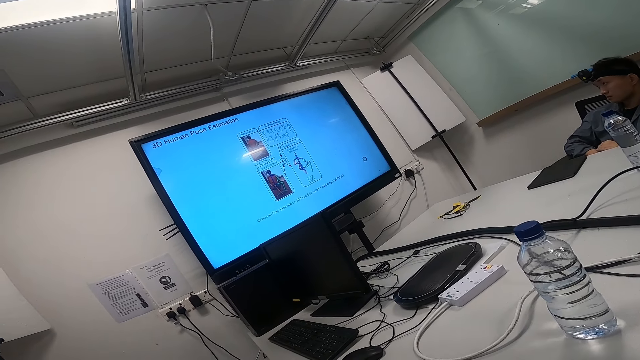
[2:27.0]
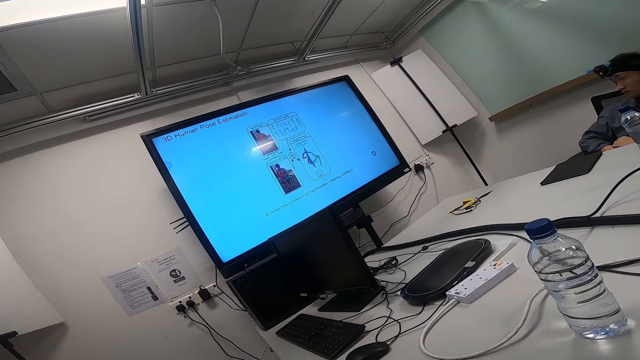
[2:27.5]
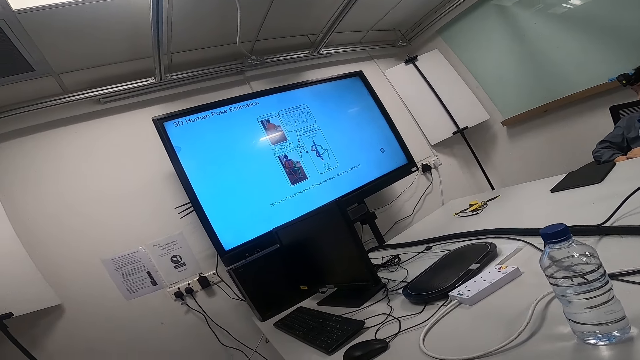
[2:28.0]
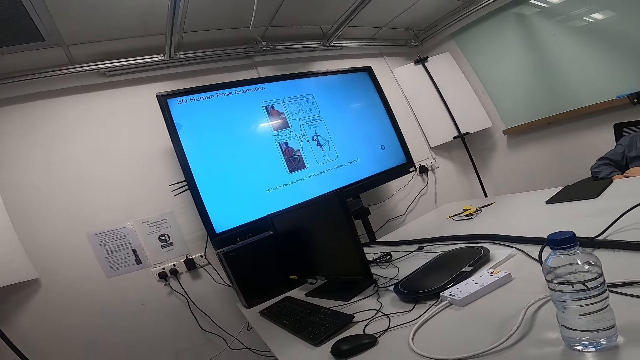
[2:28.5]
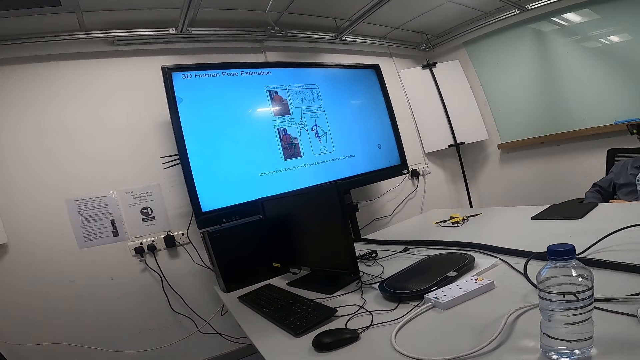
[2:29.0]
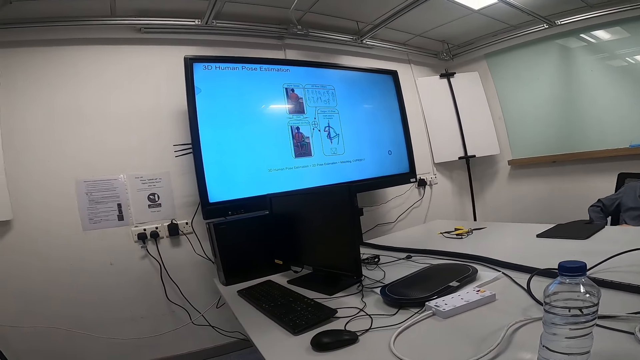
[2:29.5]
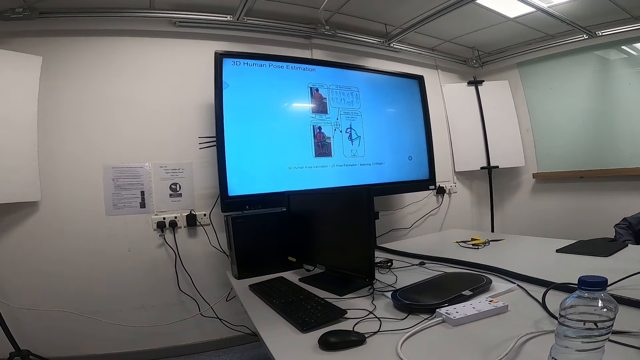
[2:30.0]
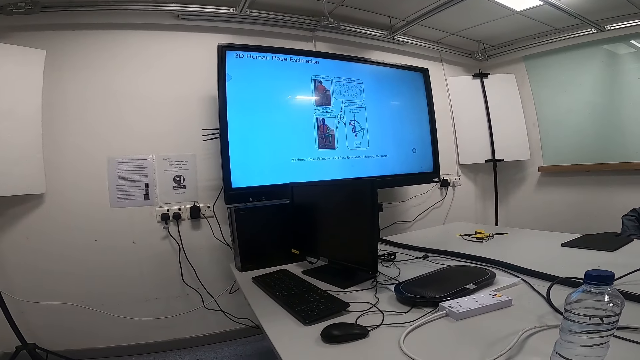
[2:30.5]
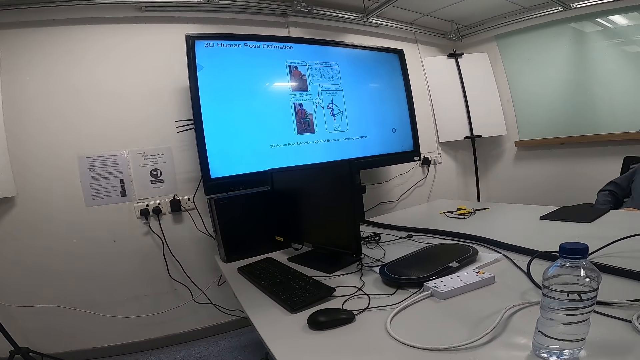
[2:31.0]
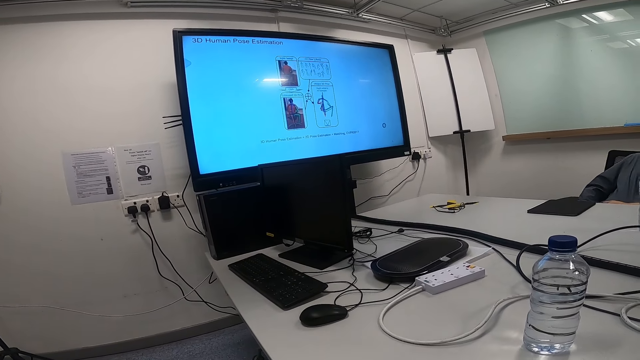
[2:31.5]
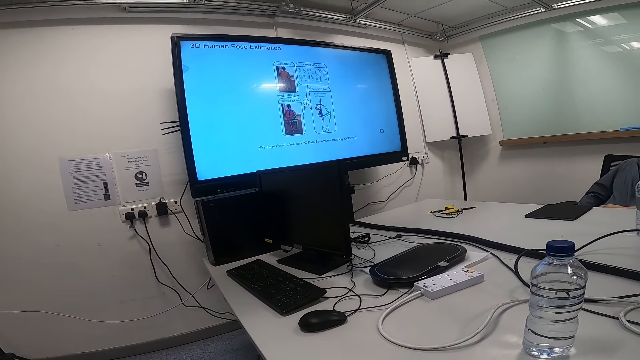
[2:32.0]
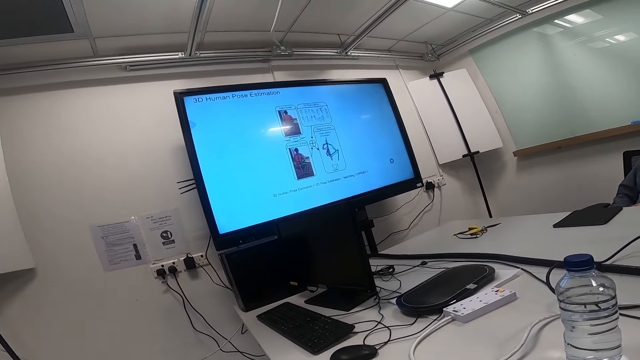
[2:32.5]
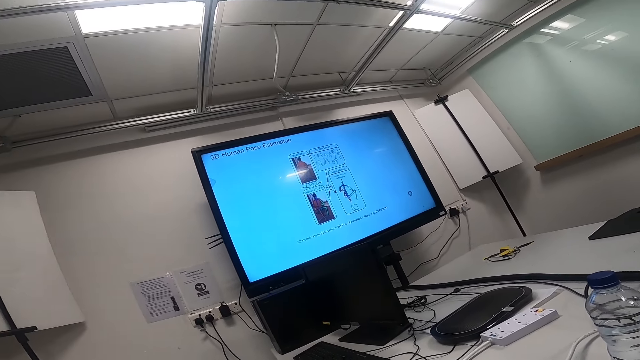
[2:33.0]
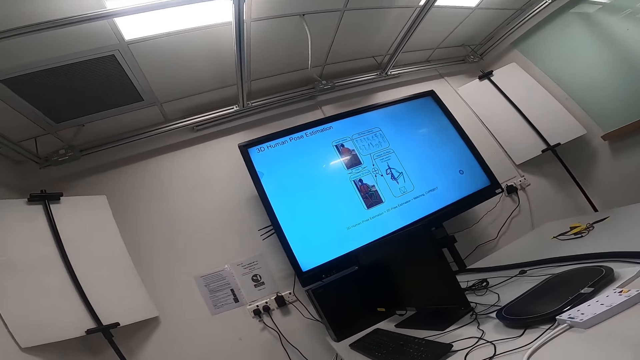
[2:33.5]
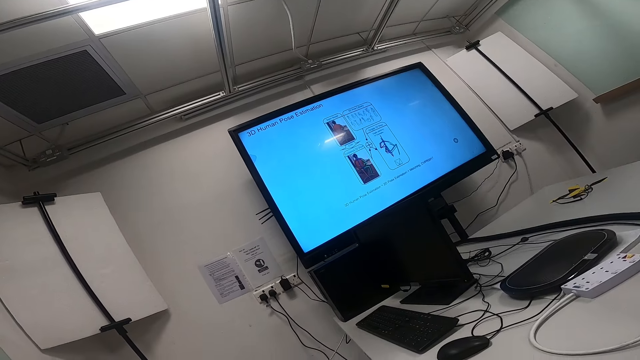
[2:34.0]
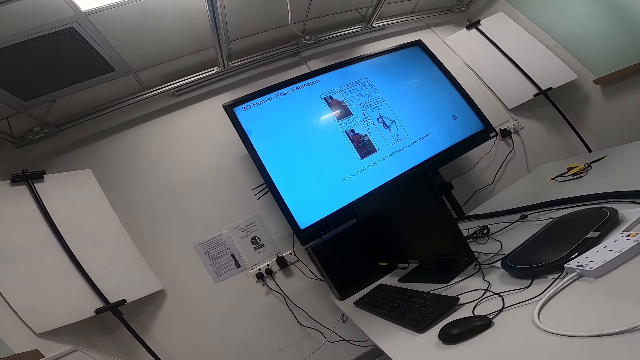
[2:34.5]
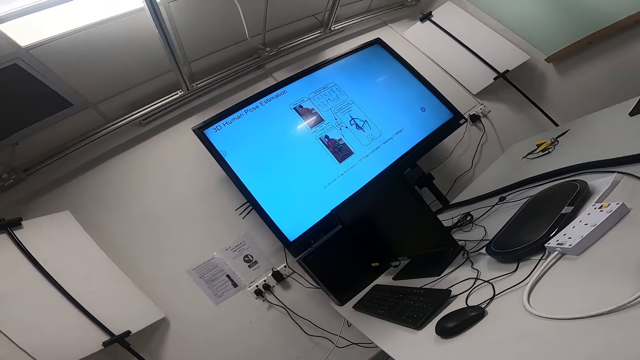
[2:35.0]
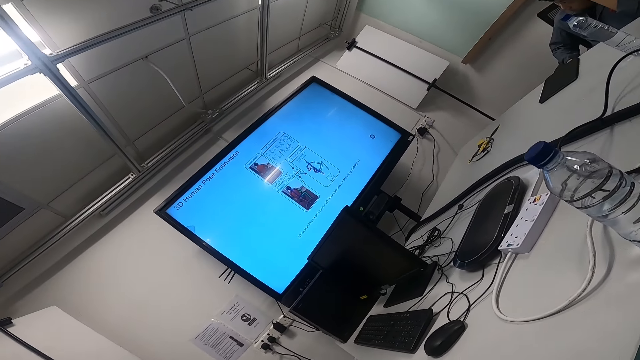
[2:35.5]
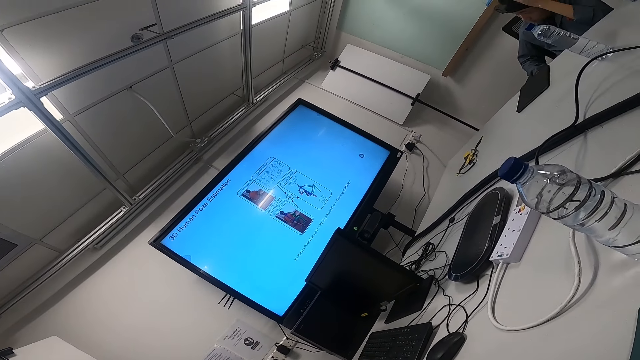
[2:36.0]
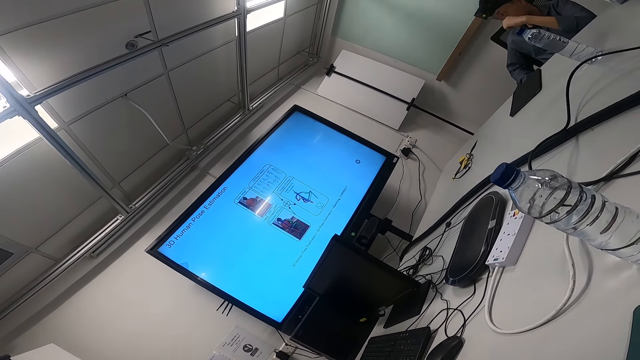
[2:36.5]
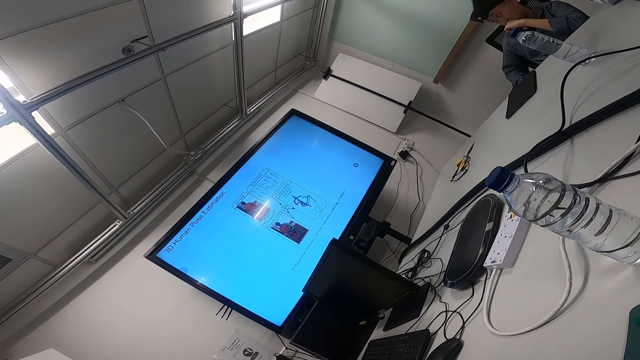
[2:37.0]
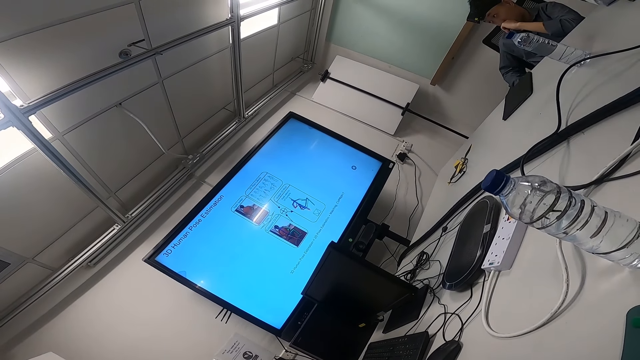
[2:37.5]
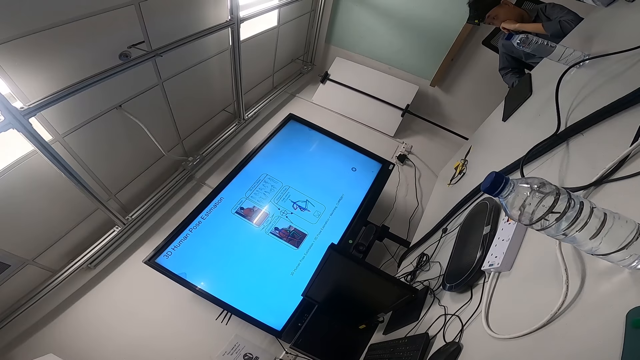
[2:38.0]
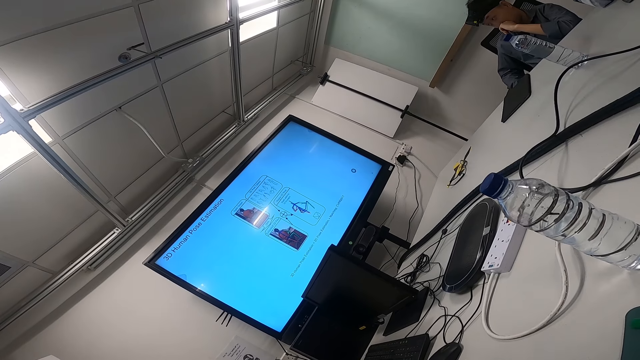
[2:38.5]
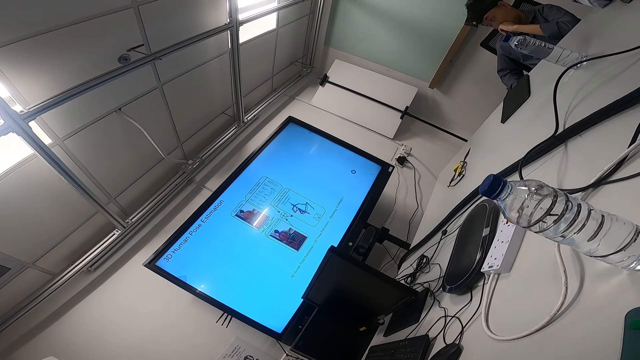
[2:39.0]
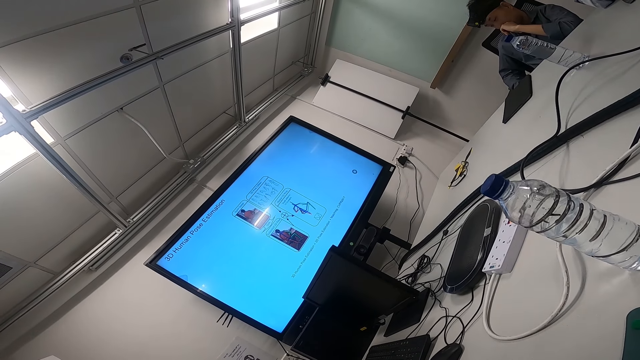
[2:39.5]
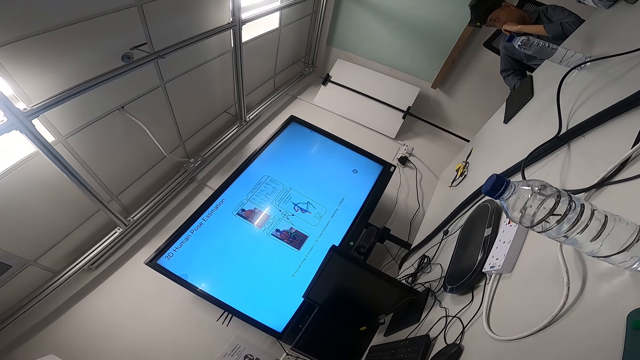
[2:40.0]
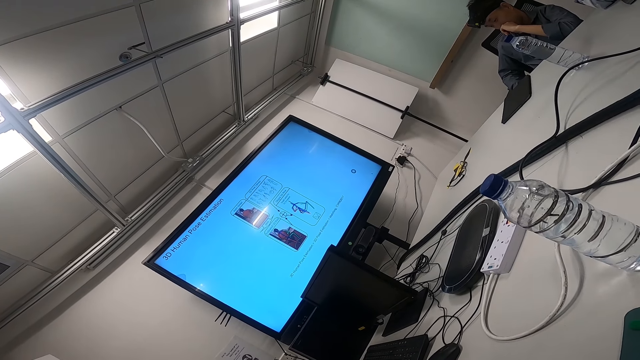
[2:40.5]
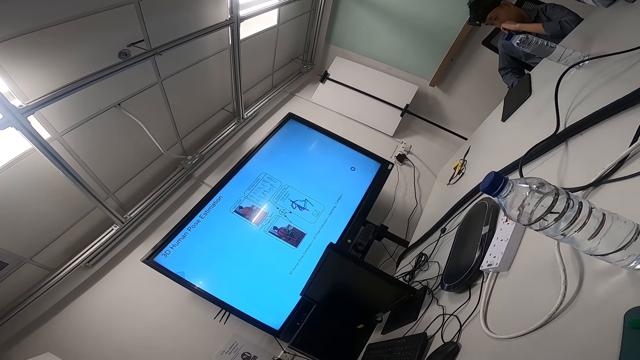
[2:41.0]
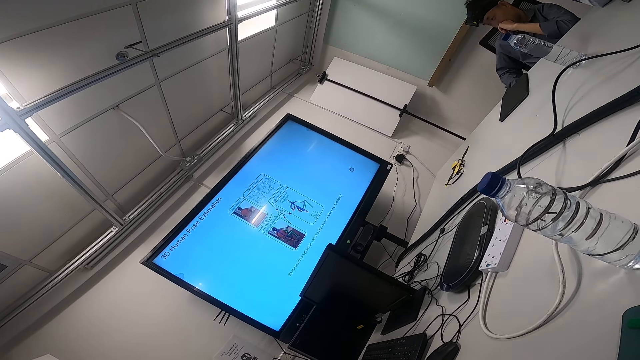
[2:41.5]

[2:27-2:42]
The camera wearer talks. They stare around. A person abrades his head with his hand. The person watches news on a smart TV. The person touches his nose.

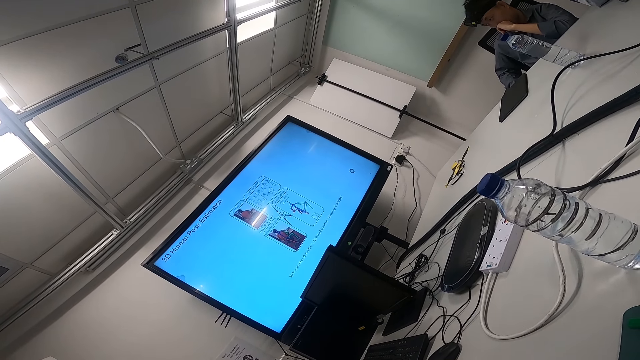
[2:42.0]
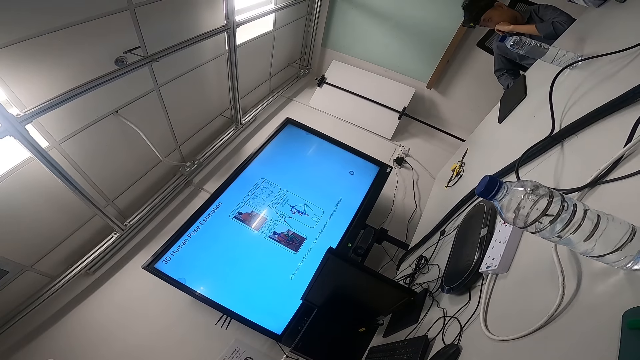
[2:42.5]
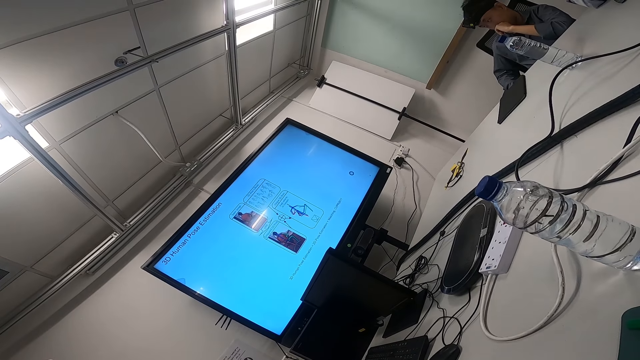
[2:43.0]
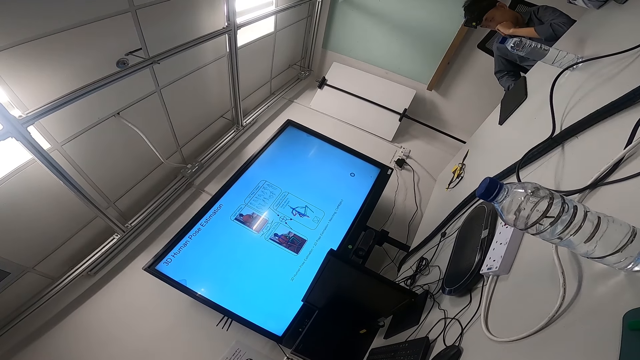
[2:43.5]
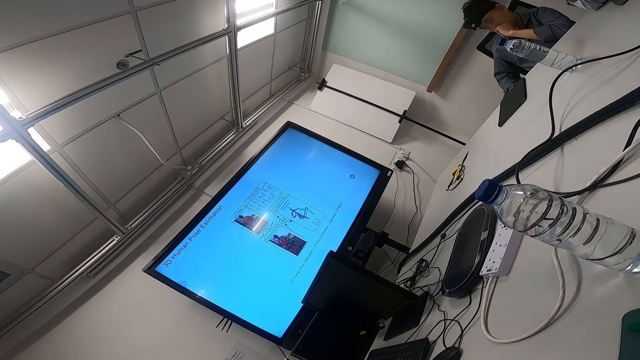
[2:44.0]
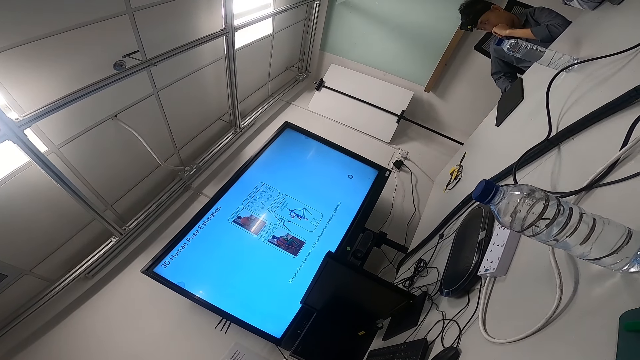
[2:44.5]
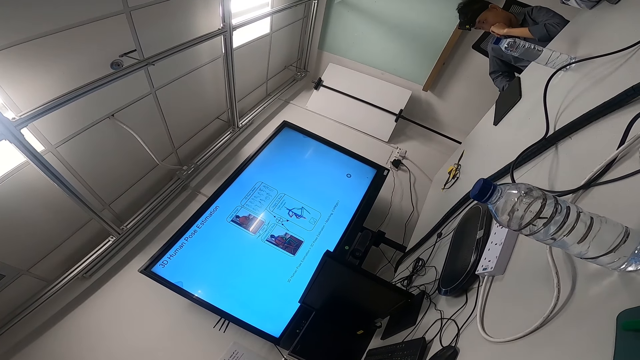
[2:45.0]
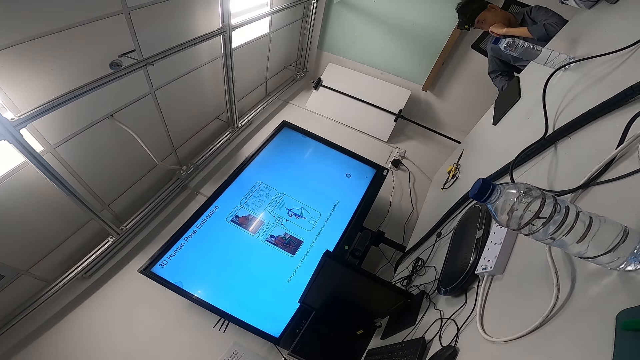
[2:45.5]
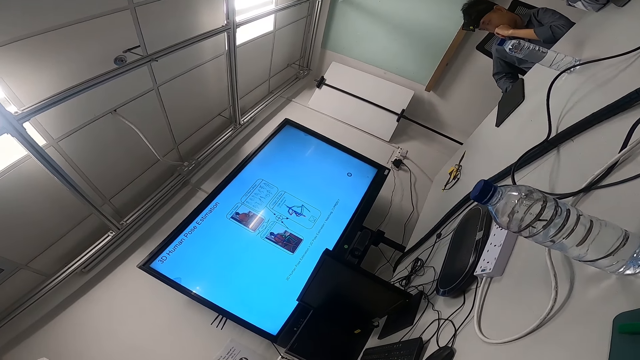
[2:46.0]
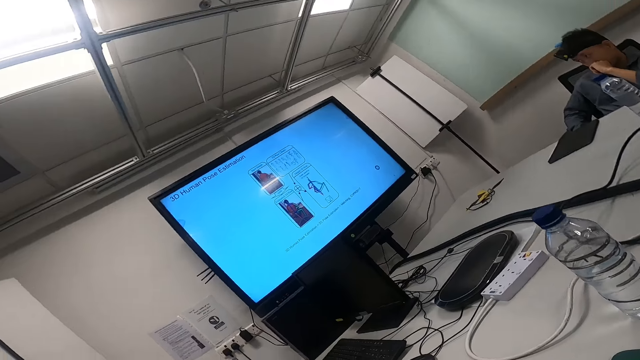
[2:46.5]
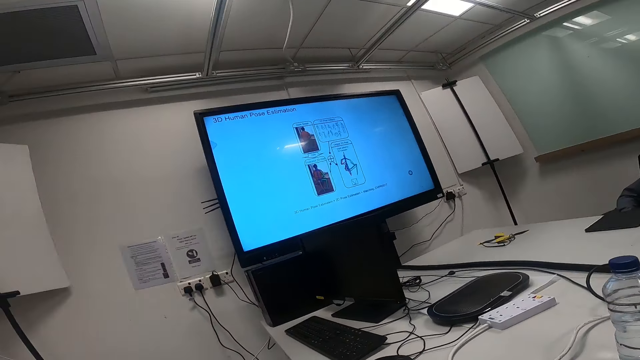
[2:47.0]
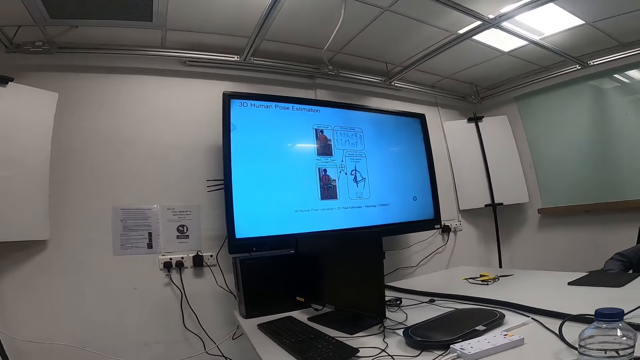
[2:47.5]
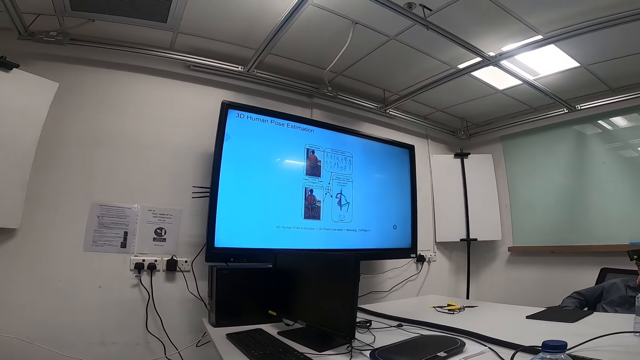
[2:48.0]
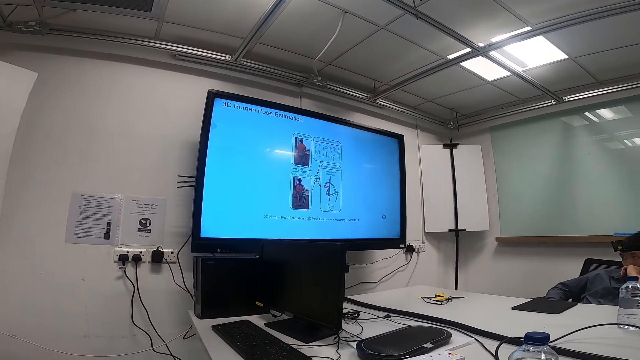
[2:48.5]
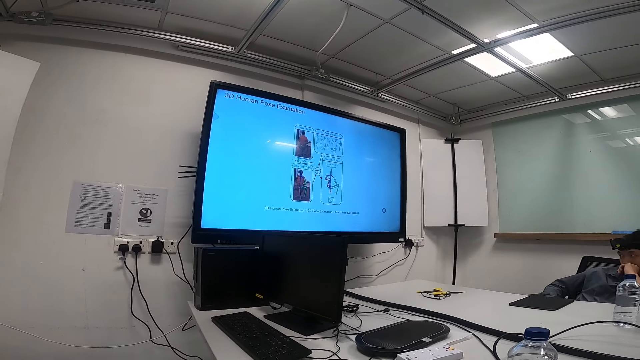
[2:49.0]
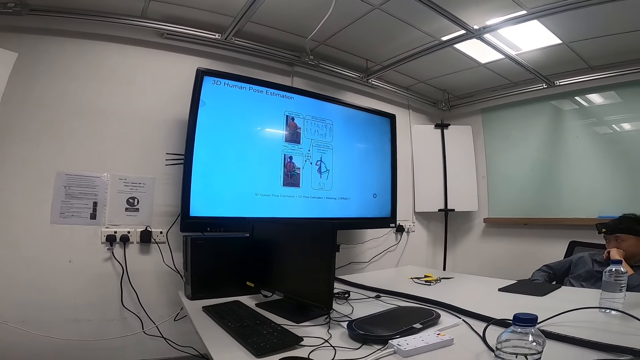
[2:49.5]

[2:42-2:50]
The camera wearer stares around. They move around.
